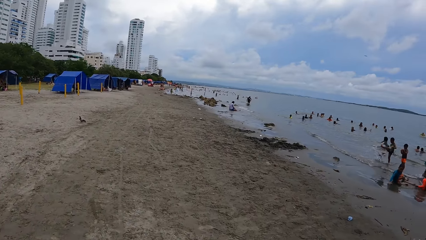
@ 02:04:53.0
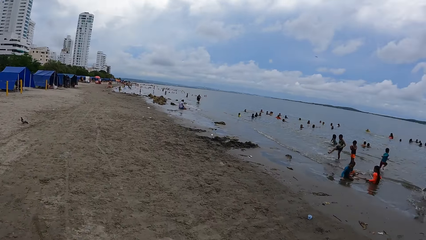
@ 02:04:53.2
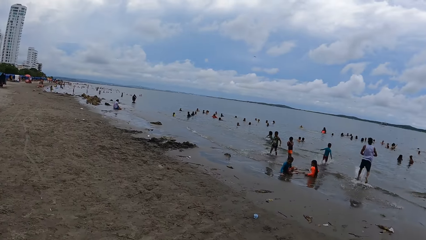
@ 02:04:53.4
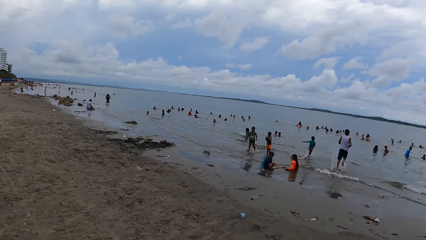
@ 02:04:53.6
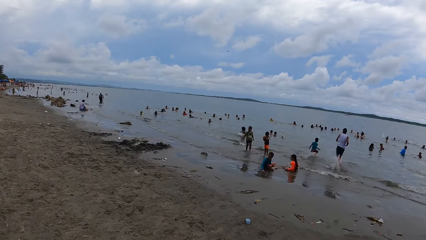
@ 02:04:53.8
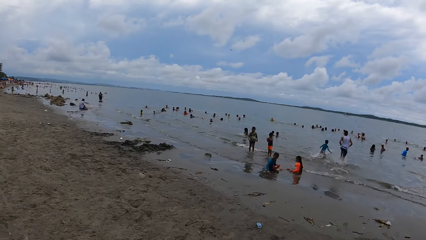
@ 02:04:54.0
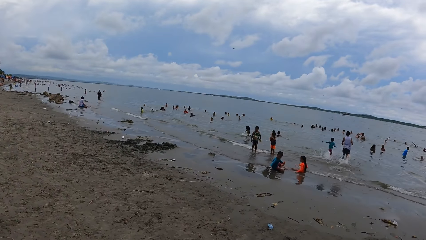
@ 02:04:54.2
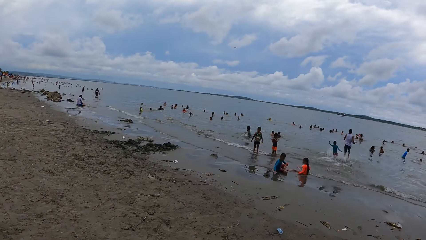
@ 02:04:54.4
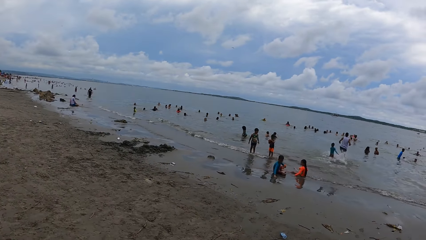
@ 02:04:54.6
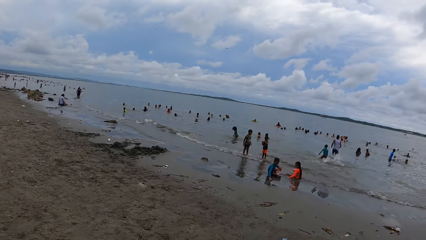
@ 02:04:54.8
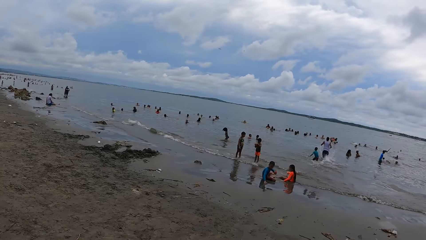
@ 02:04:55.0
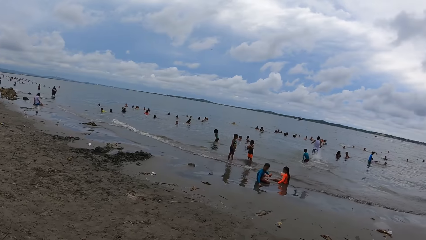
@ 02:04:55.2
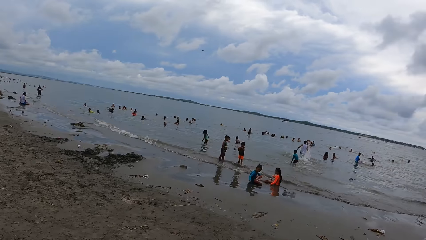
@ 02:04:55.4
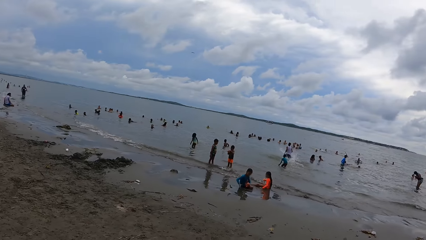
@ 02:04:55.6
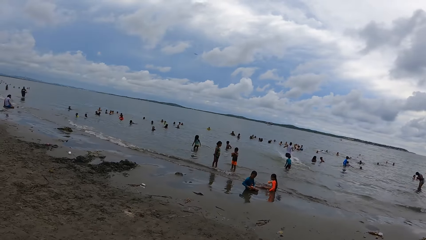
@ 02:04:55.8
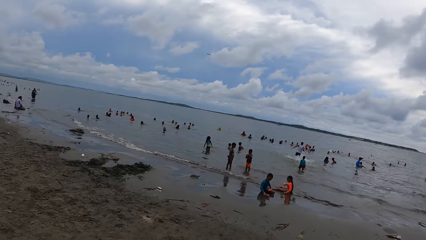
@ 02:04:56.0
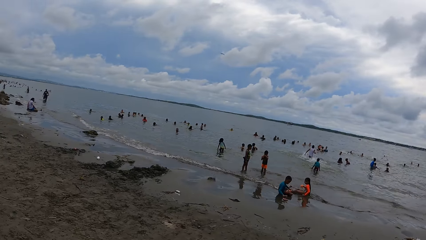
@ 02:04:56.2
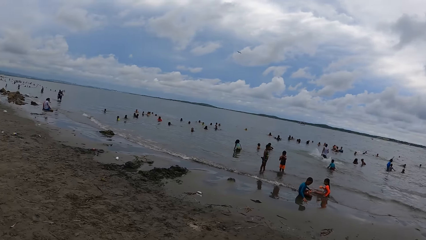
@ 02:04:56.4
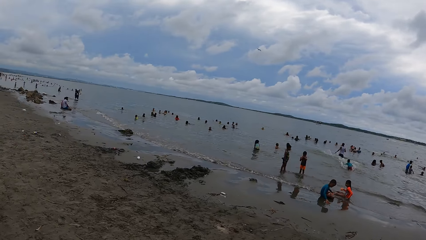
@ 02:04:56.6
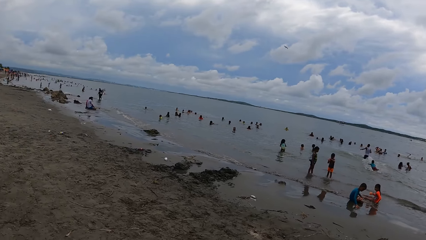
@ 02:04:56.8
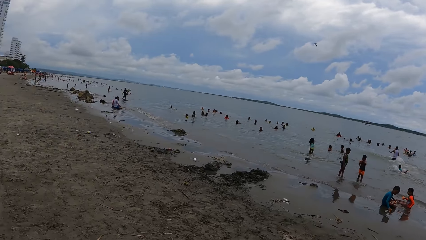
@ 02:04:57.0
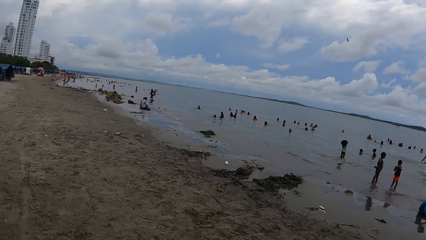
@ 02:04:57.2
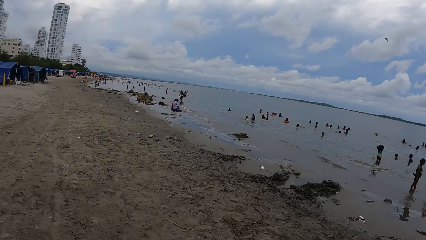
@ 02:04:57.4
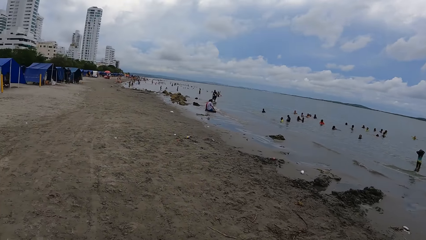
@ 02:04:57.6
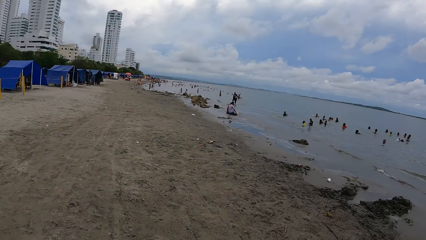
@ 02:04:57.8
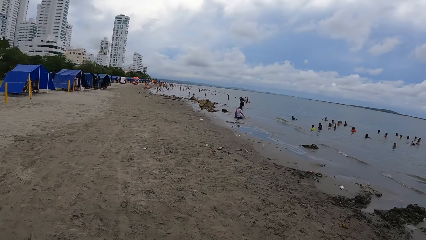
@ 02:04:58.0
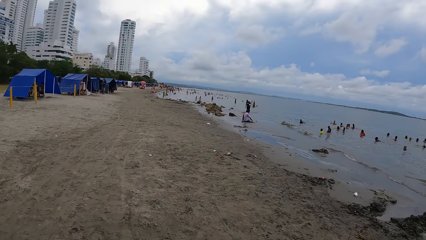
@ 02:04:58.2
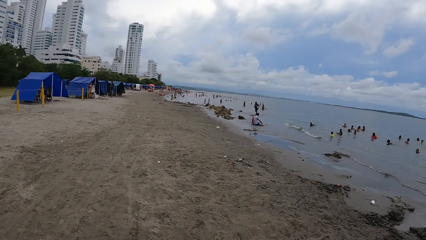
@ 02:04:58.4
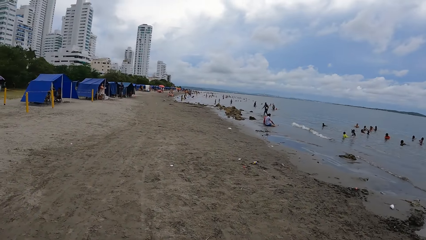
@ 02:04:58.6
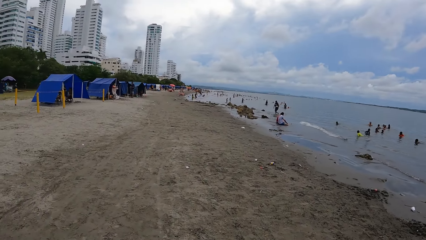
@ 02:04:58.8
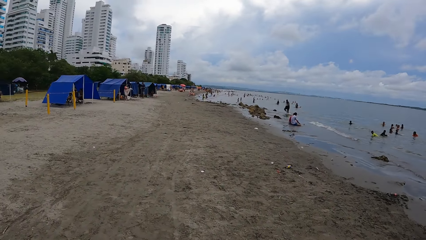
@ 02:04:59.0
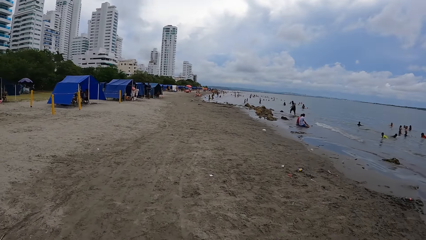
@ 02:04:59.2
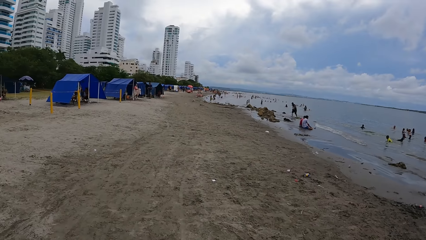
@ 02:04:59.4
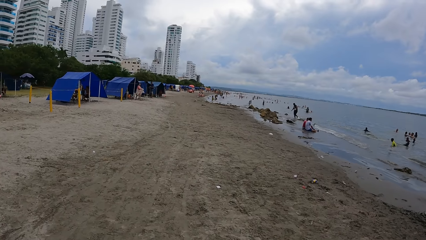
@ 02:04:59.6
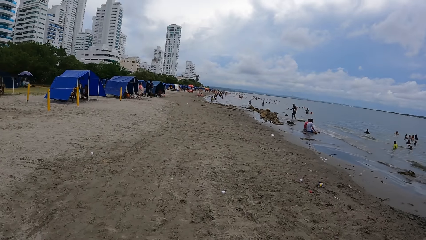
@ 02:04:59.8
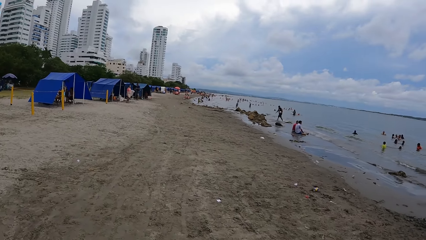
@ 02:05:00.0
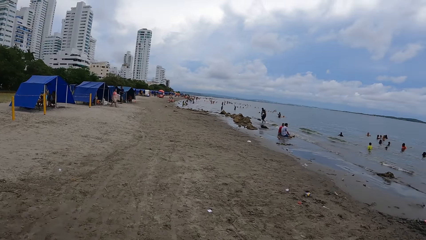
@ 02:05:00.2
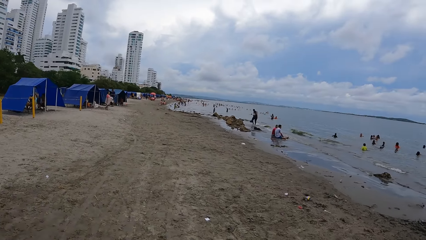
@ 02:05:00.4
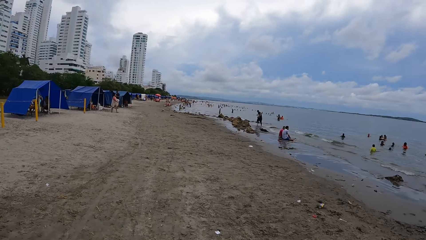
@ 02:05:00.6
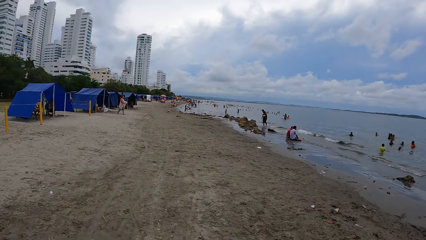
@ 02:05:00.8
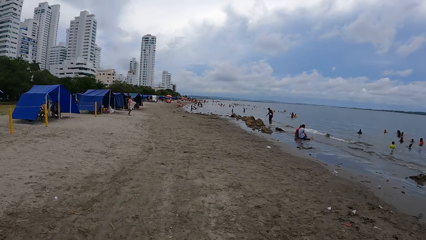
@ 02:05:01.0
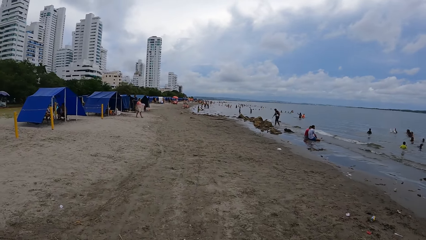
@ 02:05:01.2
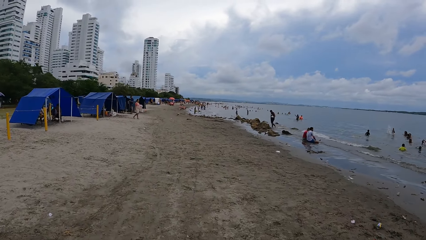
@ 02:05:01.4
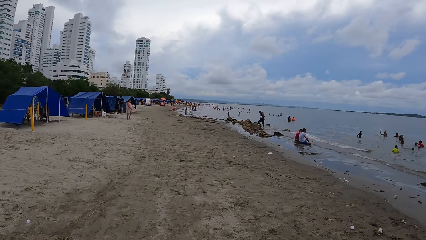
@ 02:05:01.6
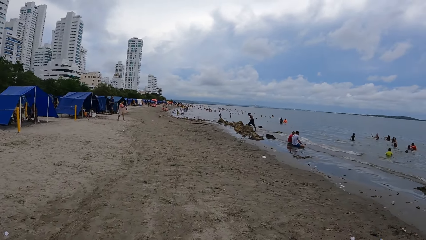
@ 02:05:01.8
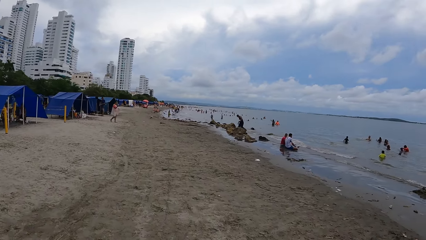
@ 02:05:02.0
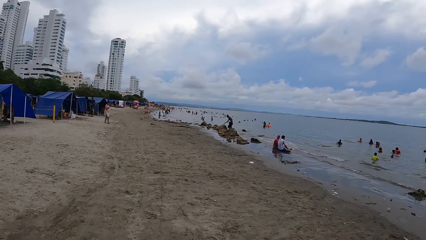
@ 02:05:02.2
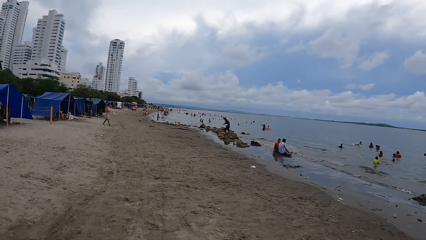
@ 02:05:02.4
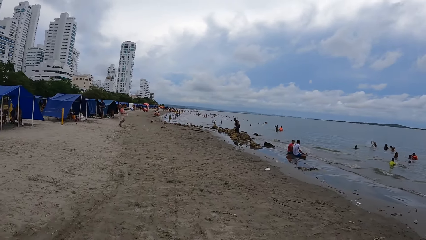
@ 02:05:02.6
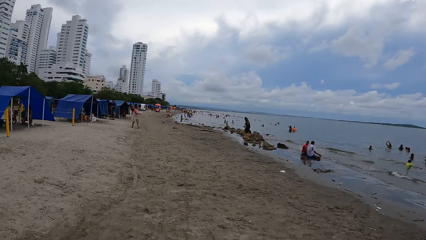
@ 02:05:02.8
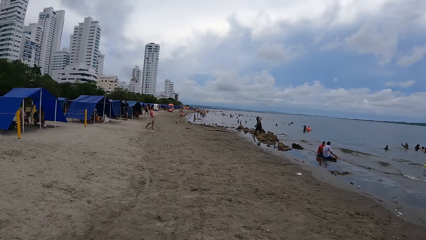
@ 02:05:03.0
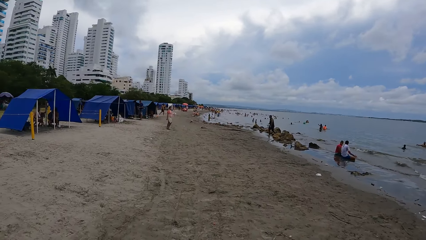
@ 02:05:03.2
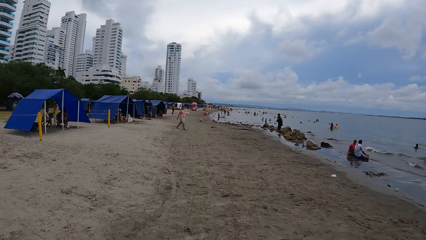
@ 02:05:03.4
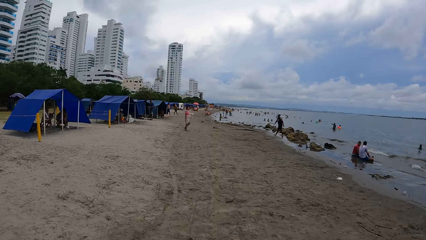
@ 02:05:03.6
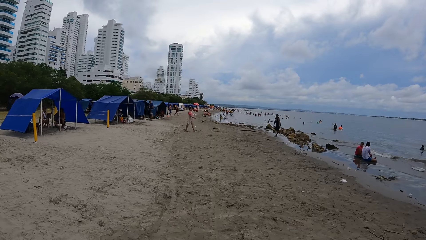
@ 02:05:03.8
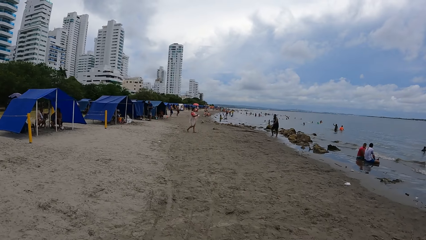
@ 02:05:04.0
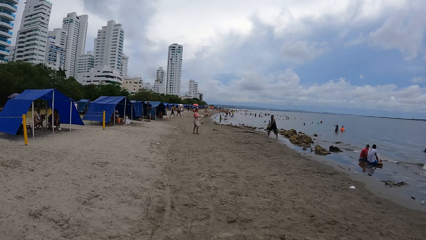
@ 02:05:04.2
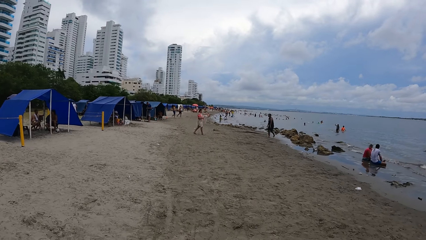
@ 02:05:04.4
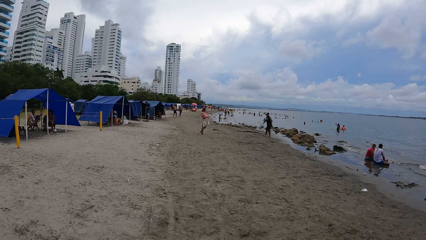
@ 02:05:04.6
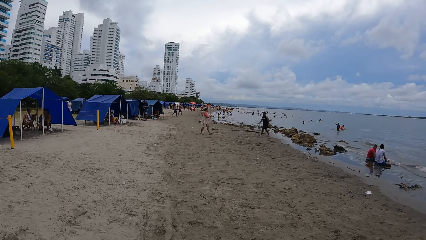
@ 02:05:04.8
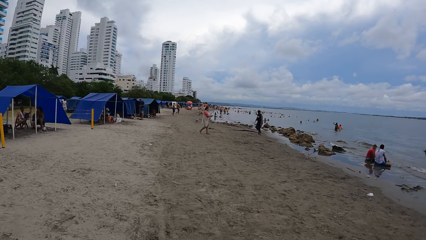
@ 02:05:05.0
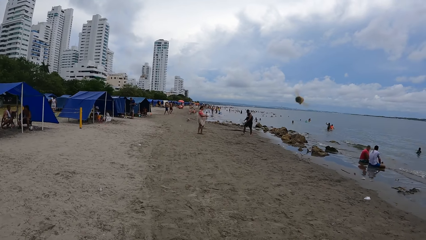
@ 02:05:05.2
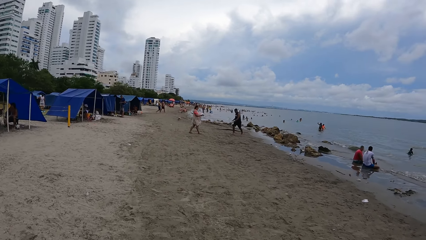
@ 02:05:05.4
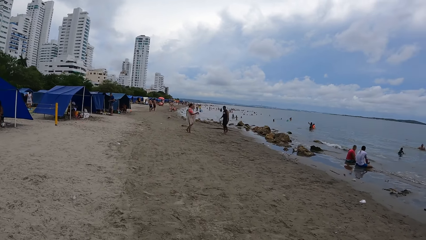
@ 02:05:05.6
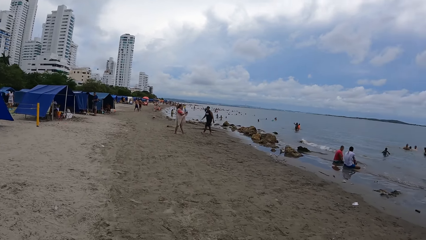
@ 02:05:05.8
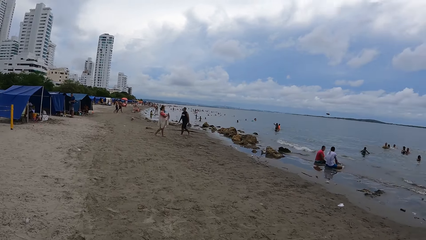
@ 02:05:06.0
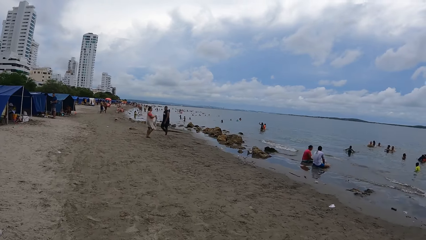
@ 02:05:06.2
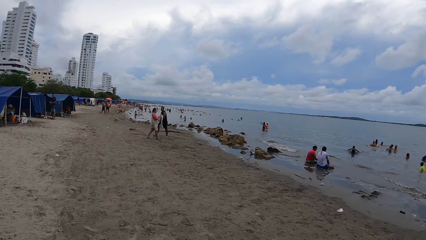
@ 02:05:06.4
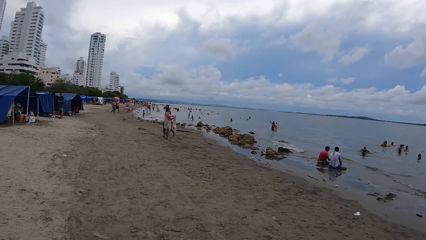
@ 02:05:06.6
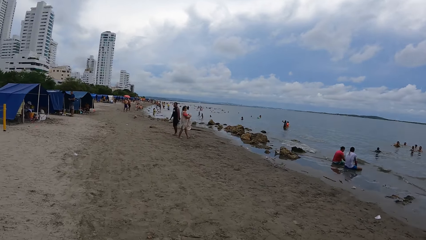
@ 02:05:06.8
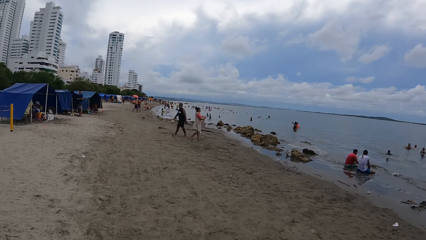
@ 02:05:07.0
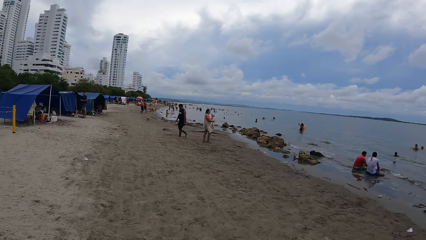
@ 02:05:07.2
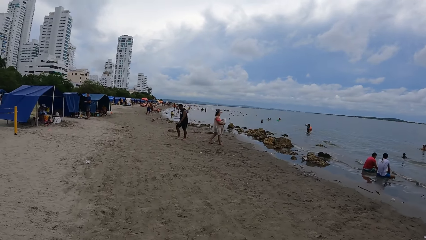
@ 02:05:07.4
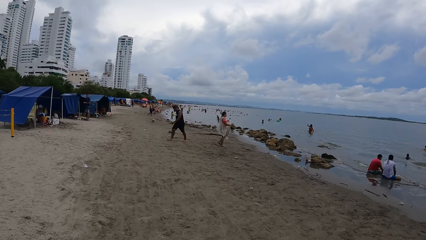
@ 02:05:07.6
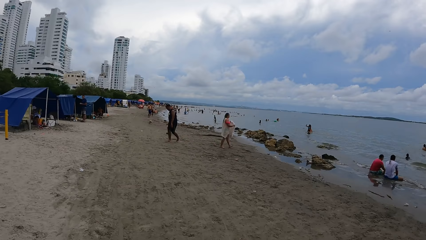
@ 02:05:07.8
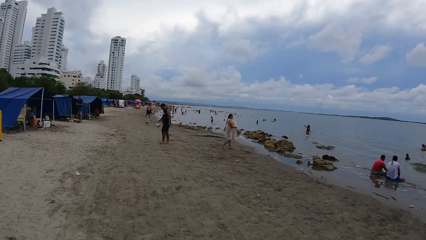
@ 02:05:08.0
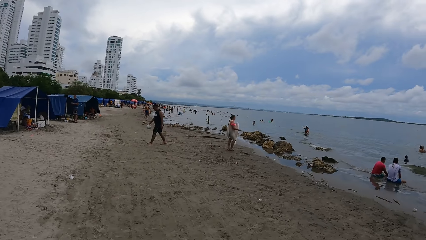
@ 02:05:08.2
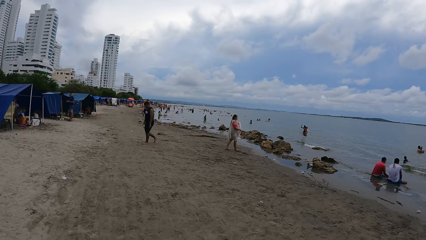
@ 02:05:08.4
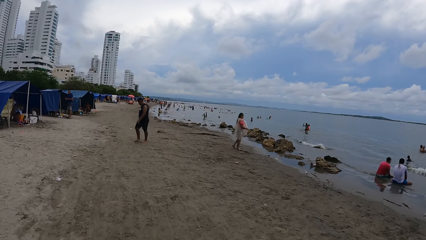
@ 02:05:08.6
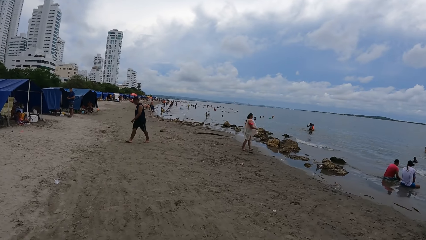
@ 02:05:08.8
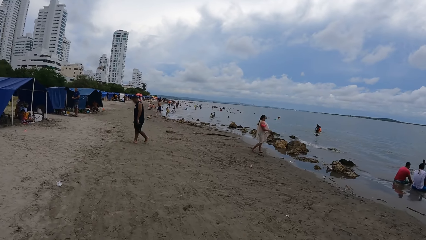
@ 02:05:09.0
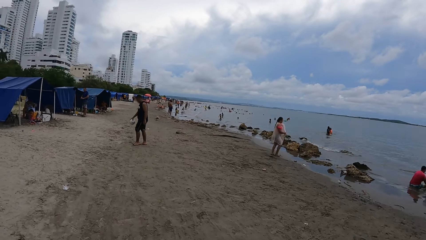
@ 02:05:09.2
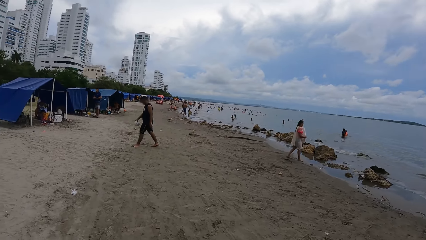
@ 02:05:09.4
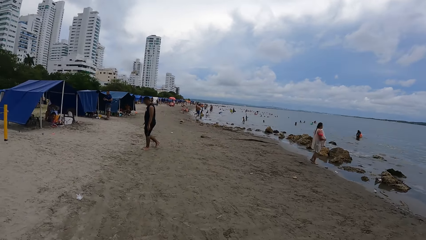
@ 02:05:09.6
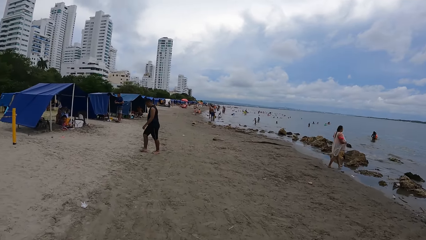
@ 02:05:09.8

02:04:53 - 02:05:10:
The camera wearer looks around the beach. They walk along the beach. They look around the beach. They walk along the beach.
